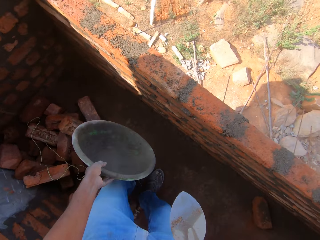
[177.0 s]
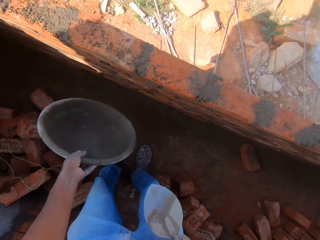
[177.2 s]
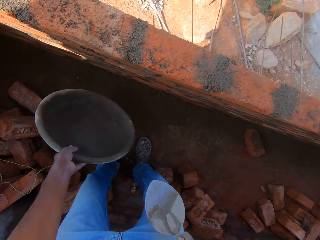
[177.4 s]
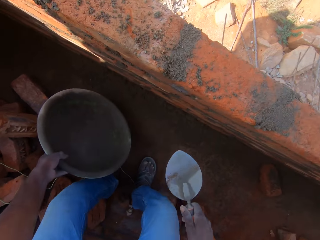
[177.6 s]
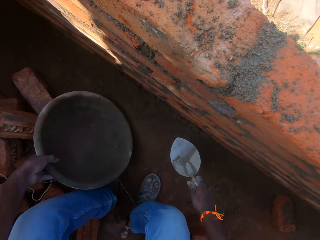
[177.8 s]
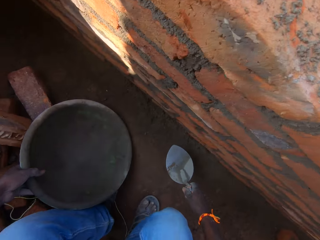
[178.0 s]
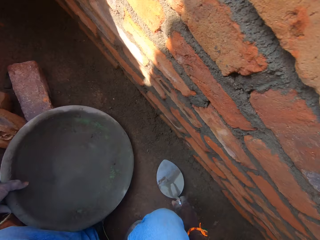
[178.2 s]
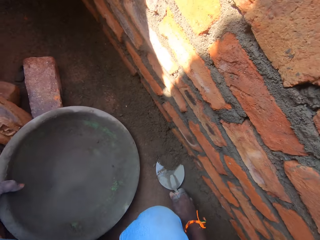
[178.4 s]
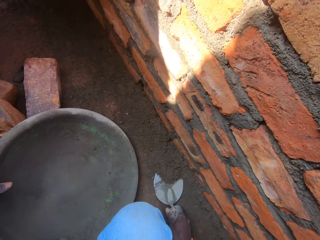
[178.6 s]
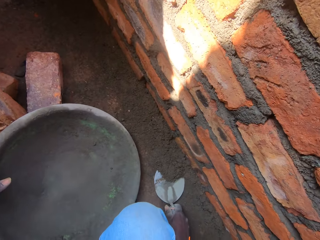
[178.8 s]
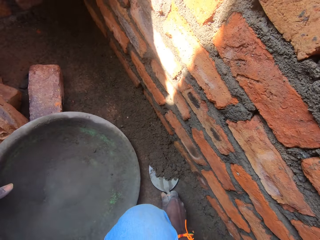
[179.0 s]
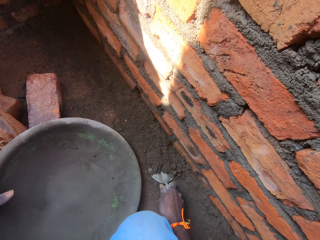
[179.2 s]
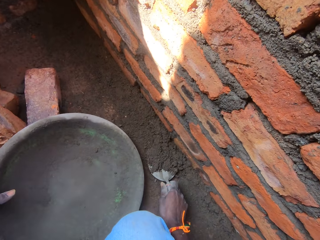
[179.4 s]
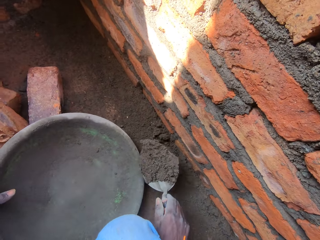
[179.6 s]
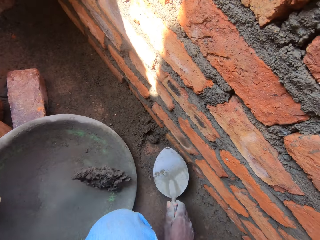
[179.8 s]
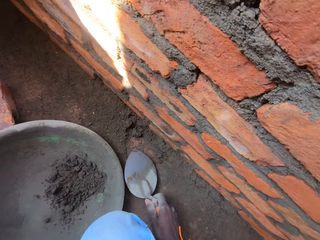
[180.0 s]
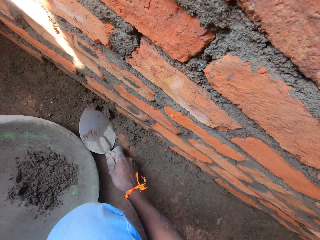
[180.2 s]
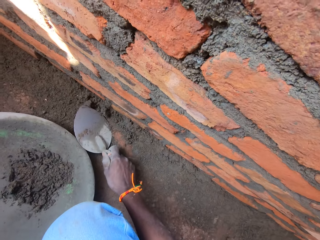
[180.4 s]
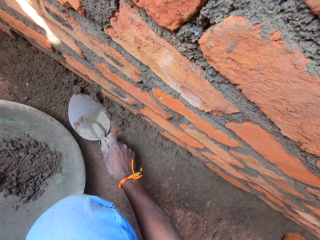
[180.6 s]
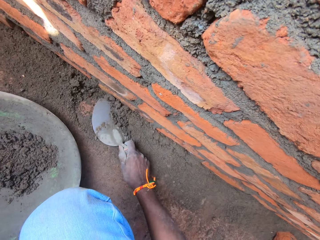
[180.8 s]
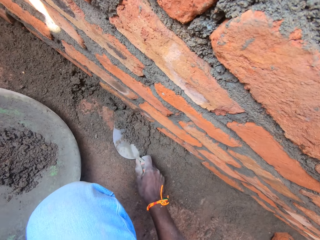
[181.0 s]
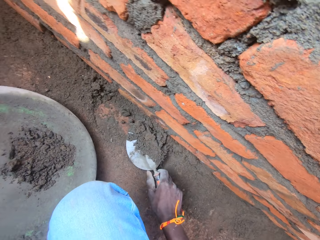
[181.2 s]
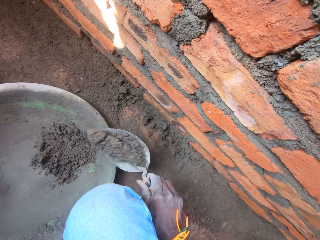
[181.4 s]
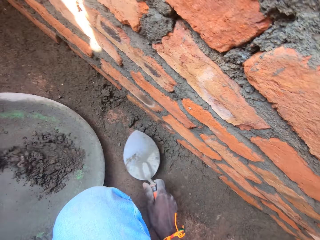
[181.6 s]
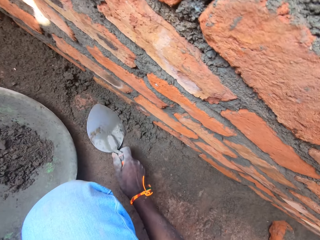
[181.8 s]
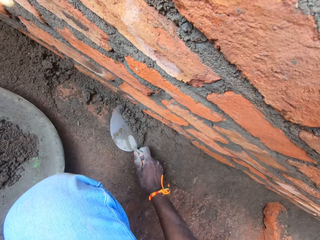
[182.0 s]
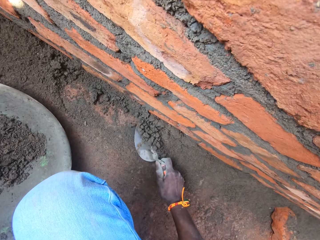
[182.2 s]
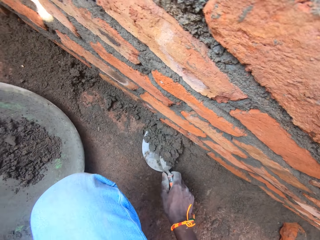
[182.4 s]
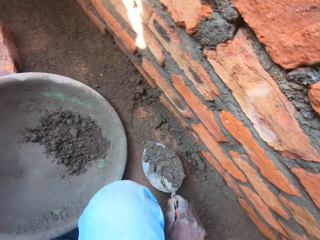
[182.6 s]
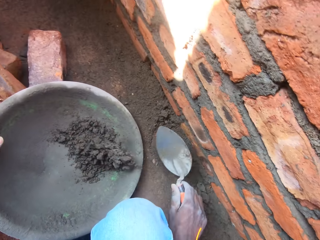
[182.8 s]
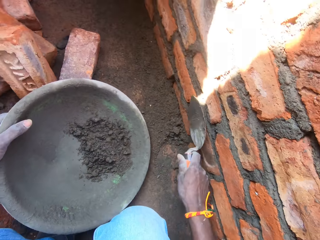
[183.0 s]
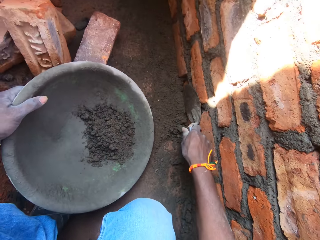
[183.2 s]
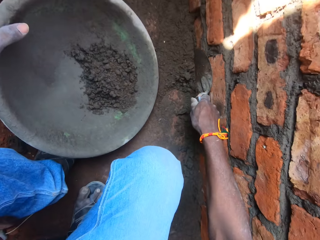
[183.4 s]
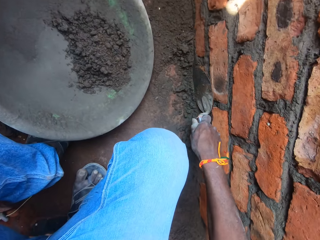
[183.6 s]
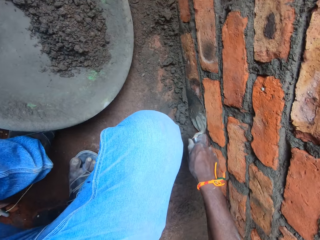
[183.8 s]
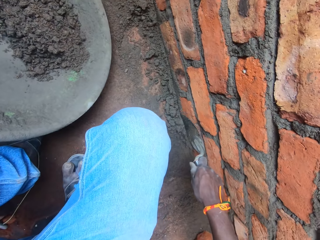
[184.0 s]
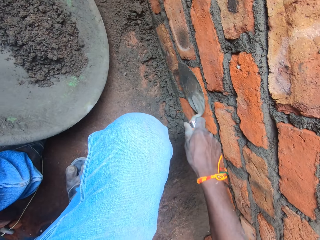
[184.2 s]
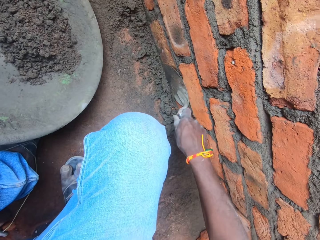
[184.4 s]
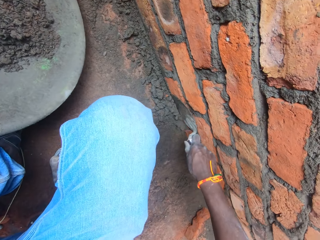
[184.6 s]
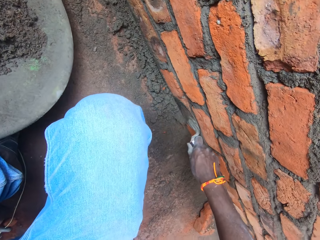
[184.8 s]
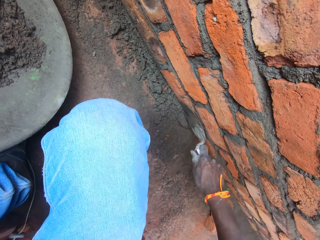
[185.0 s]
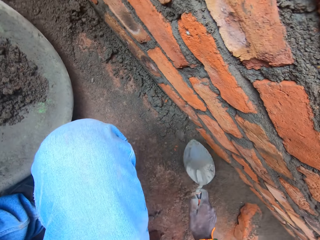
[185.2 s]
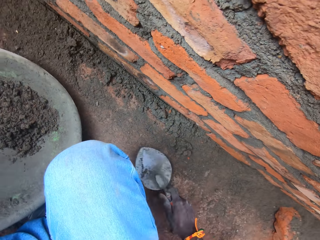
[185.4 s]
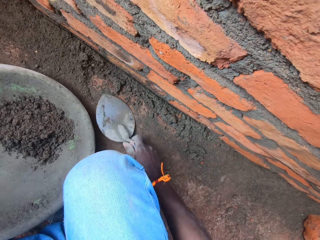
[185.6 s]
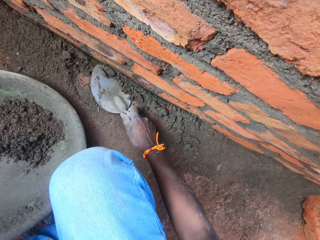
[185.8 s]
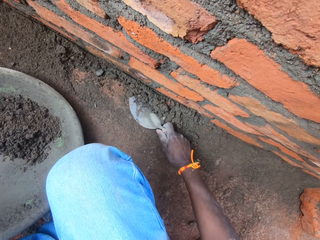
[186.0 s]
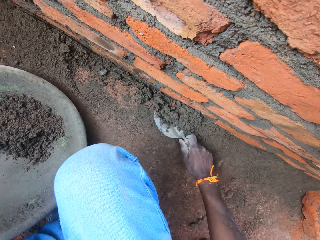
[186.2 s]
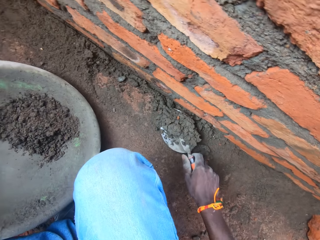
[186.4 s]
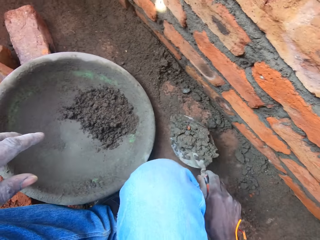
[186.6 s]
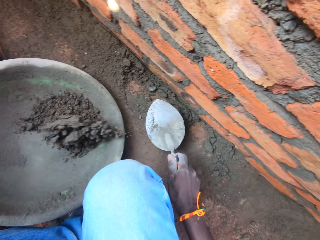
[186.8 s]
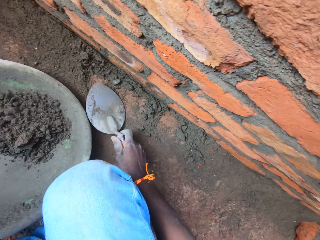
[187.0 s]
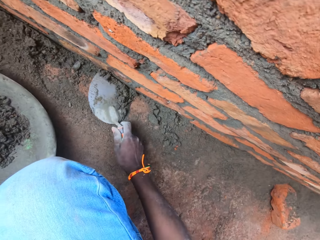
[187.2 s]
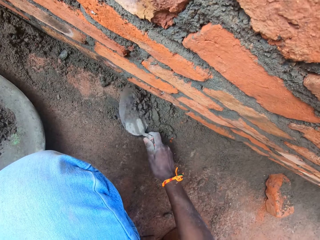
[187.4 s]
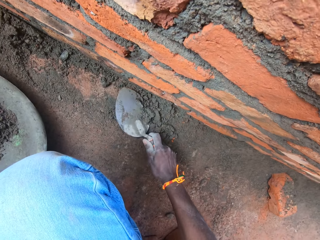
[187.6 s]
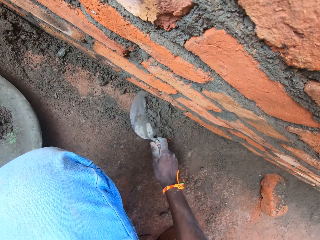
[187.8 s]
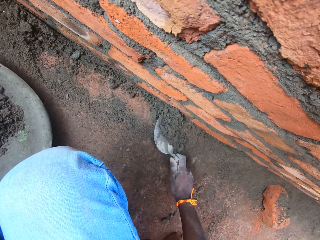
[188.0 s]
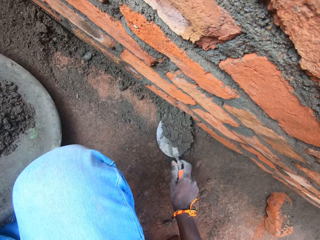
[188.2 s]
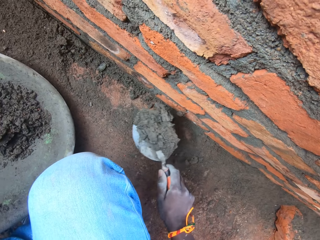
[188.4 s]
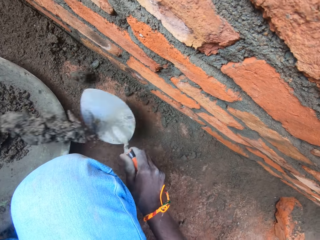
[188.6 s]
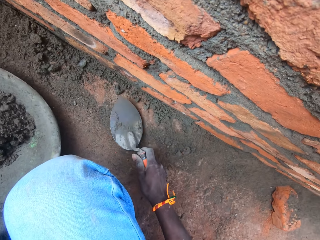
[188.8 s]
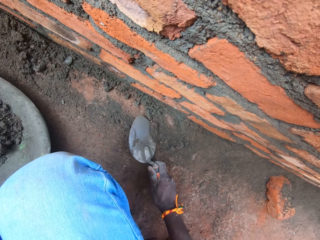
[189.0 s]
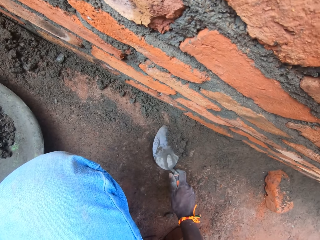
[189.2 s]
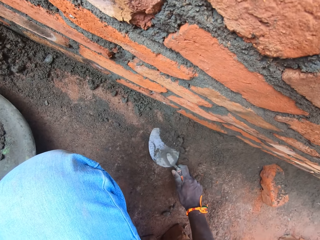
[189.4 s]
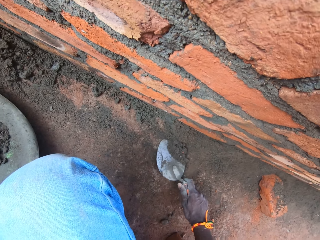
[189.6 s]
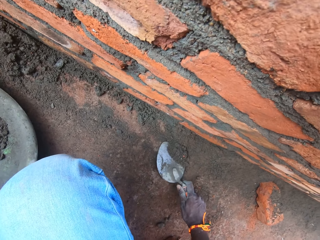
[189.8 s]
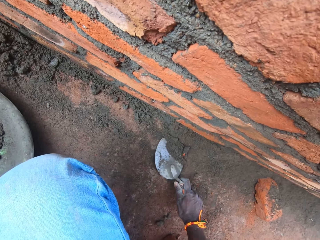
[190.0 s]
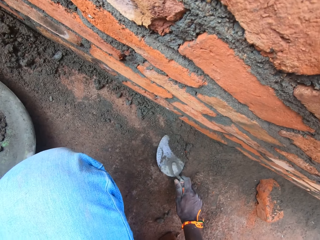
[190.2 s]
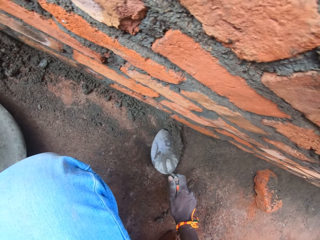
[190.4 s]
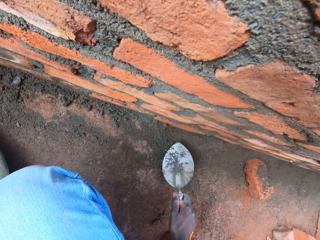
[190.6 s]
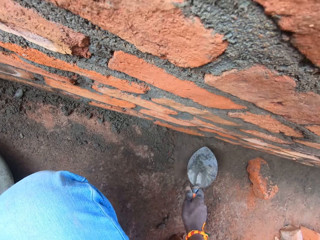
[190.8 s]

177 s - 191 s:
The camera wearer picks up the mortar or sand with a trowel. They place the mortar in a tray. They pick up the mortar with the trowel. They place the mortar in the tray. They pick up the mortar with the trowel. They place the mortar in the tray. They scrape the wall. They pick up the mortar with the trowel. They place the mortar in the tray. They pick up the mortar with the trowel. They place the mortar in the tray. They collect the sand.

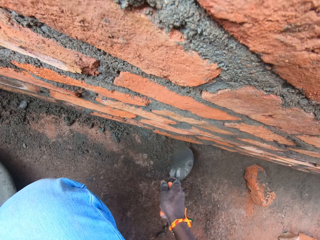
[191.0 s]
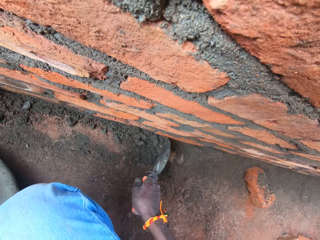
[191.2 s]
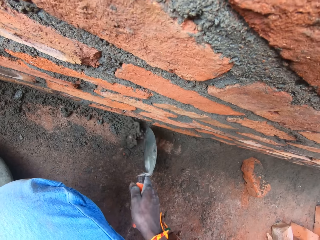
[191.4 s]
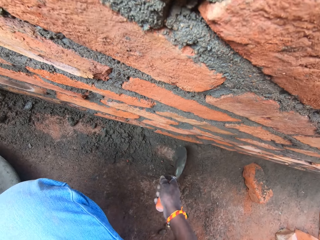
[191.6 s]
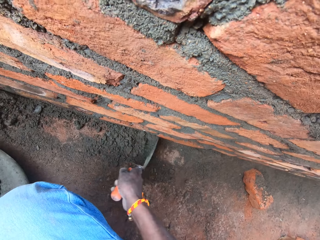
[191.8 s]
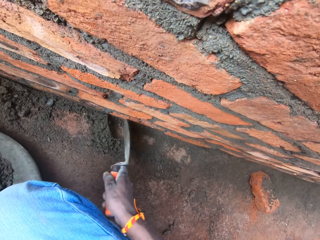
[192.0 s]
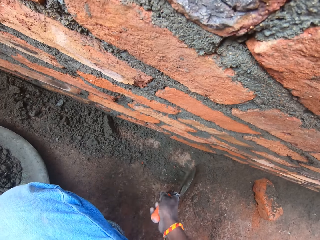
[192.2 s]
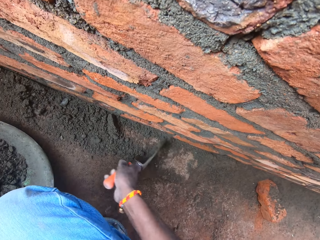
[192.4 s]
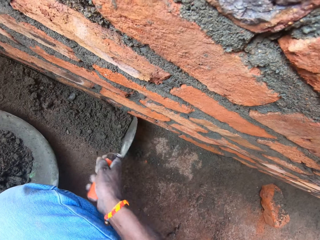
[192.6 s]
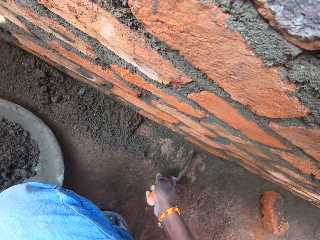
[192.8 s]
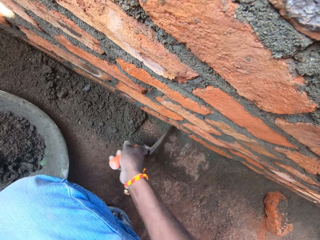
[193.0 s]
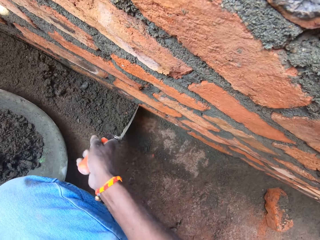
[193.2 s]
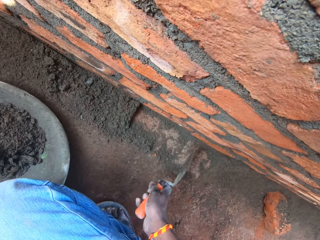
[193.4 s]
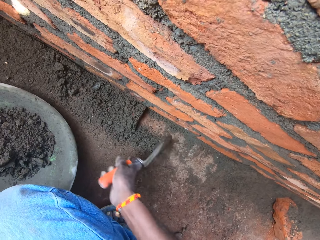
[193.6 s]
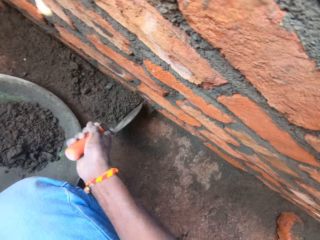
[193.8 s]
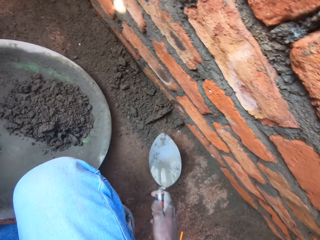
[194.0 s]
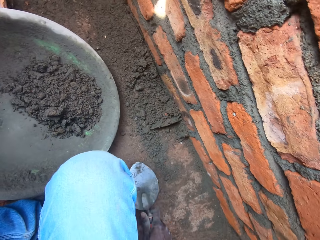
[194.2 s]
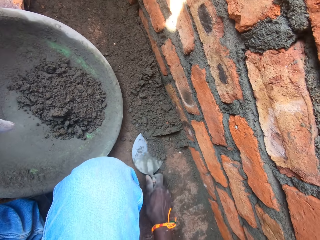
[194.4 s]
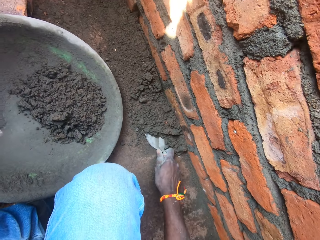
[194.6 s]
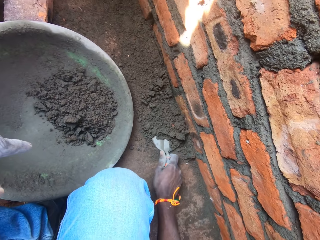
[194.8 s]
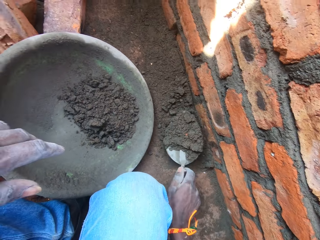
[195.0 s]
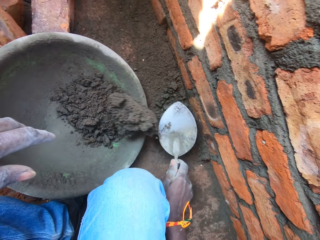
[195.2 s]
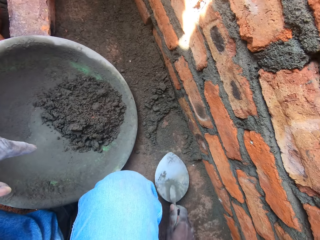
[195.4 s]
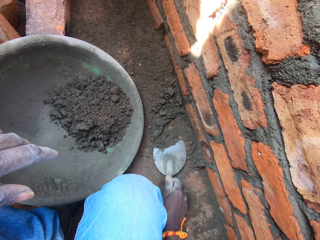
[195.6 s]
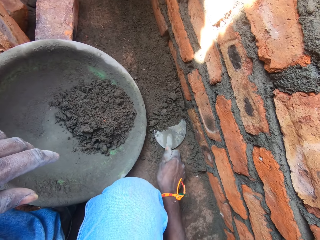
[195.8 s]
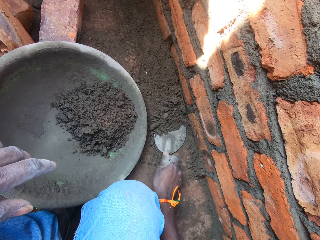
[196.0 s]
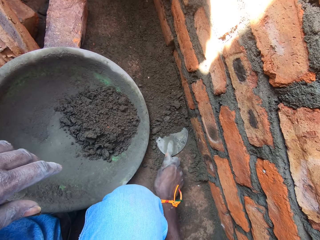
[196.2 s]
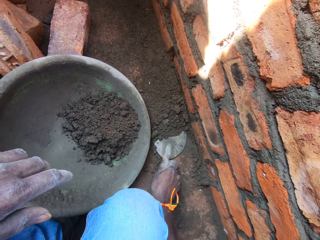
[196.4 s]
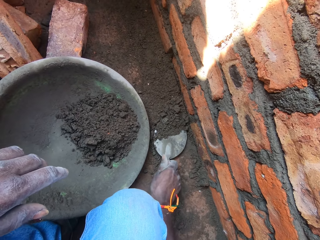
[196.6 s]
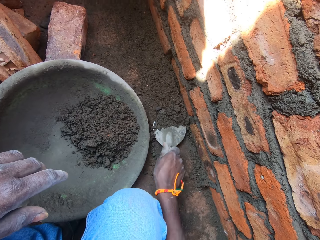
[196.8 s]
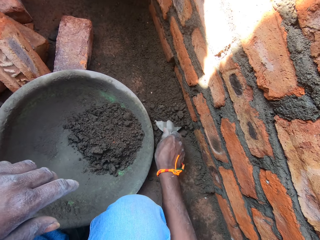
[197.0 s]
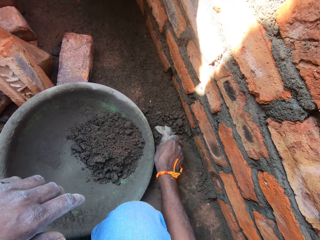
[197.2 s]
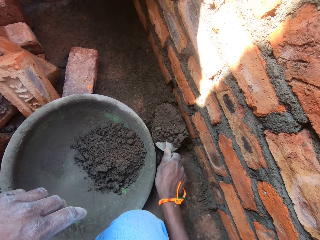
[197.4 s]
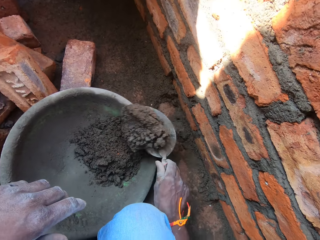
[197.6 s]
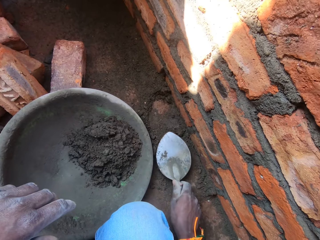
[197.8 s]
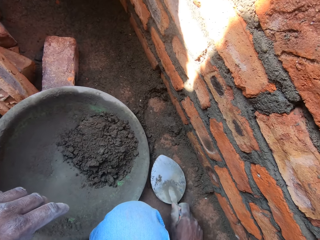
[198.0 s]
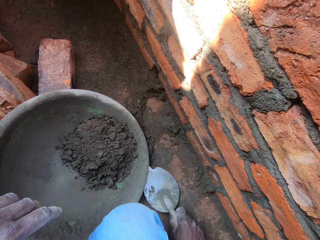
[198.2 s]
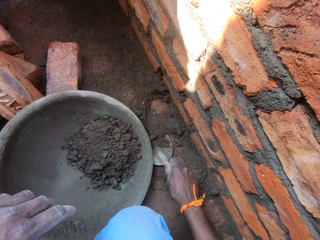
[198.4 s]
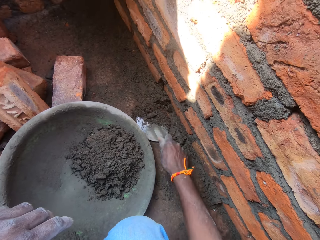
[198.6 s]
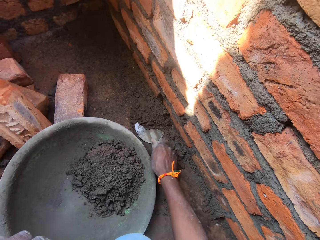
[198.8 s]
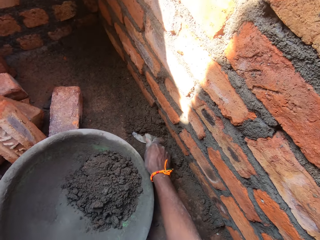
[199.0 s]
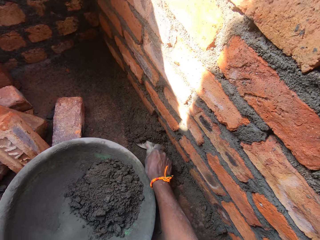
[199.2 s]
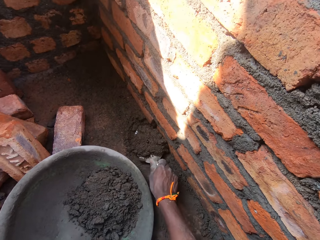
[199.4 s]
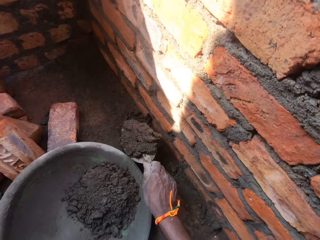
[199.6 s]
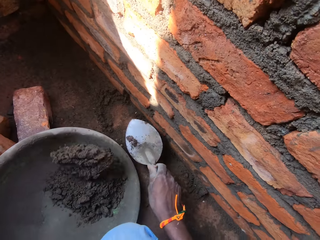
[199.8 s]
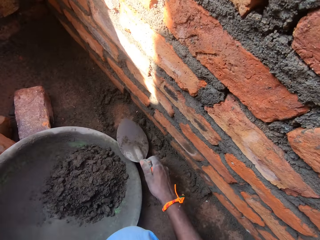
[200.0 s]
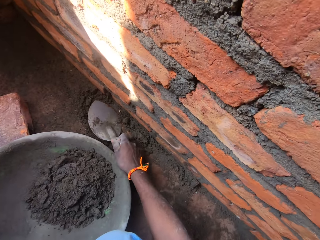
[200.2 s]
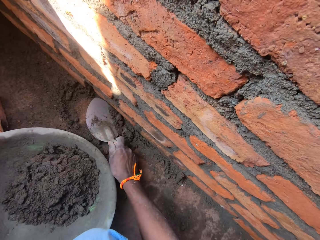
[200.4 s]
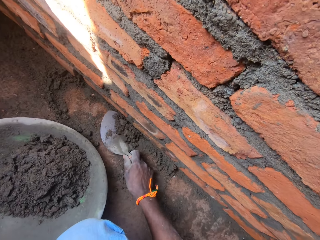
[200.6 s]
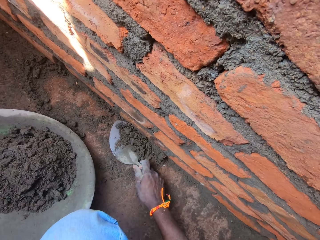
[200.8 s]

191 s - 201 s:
The camera wearer removes the mortar or sand from the ground. They pick up the mortar with a trowel. They place the mortar in a tray. They pick up the mortar with the trowel. They place the mortar in the tray. They pick up the mortar with the trowel. They place the mortar in the tray. They scoop the sand.
